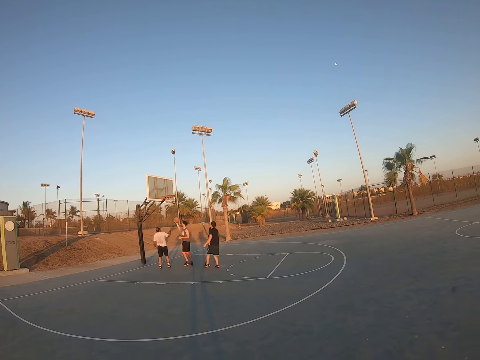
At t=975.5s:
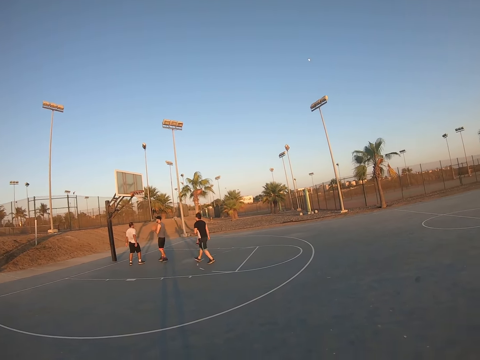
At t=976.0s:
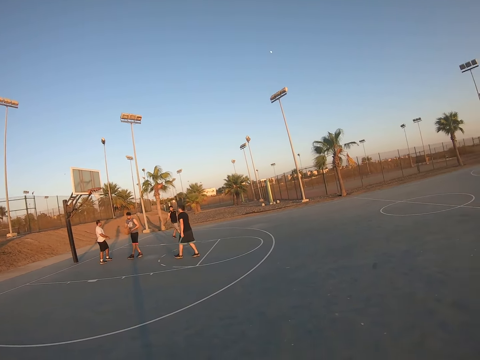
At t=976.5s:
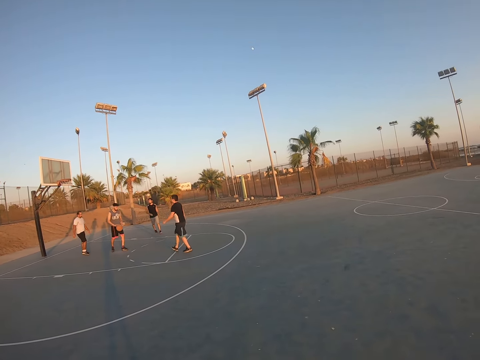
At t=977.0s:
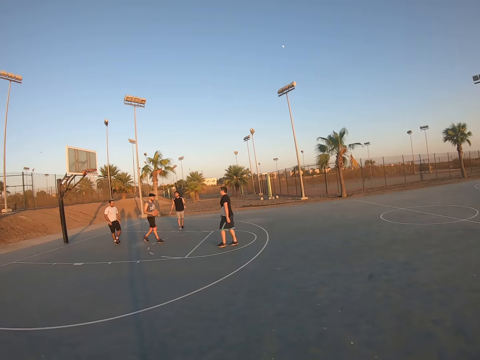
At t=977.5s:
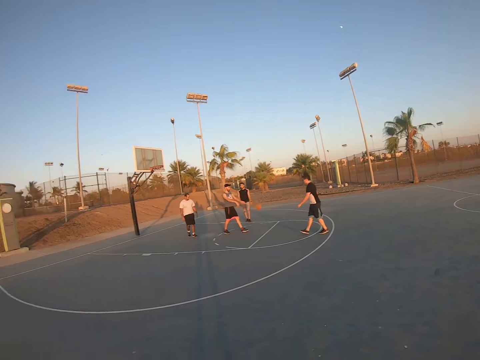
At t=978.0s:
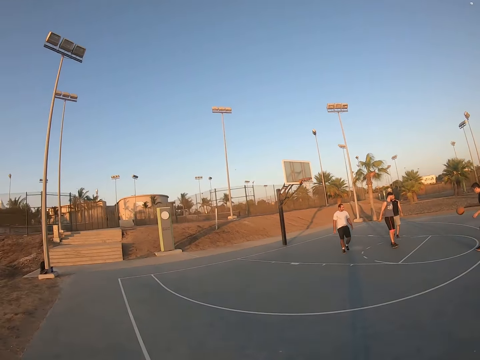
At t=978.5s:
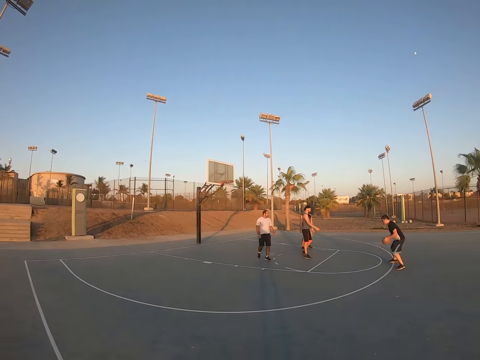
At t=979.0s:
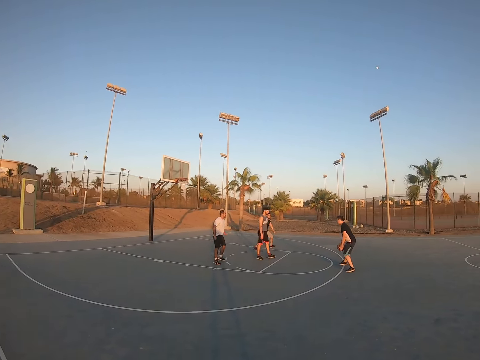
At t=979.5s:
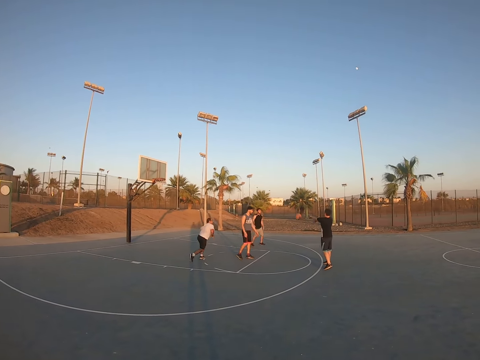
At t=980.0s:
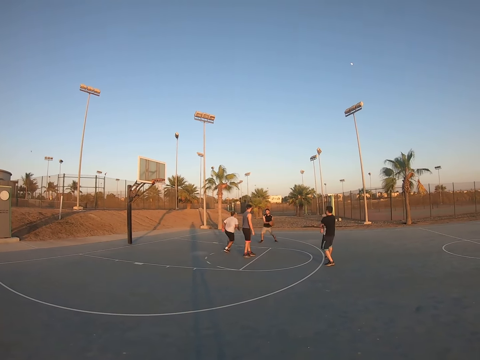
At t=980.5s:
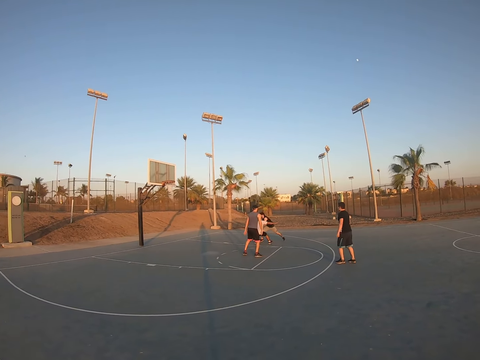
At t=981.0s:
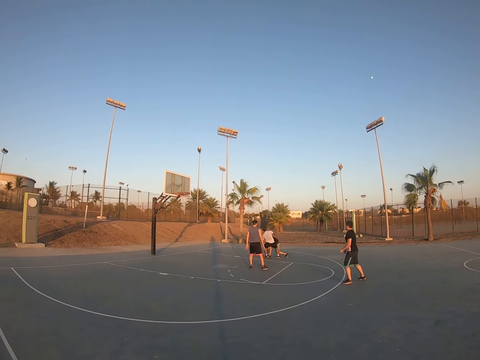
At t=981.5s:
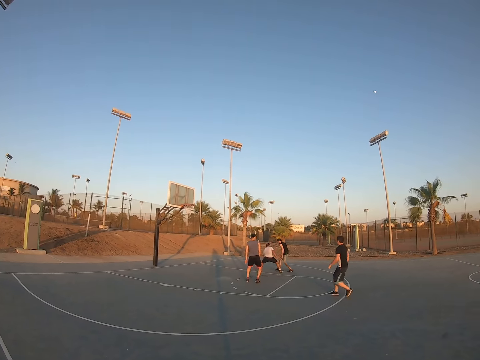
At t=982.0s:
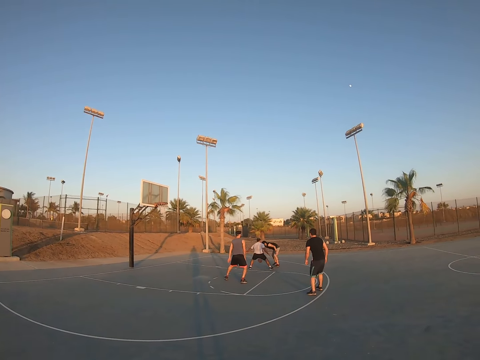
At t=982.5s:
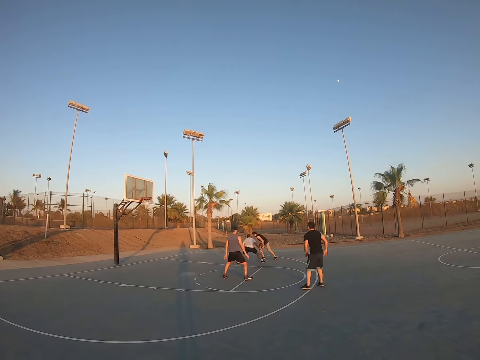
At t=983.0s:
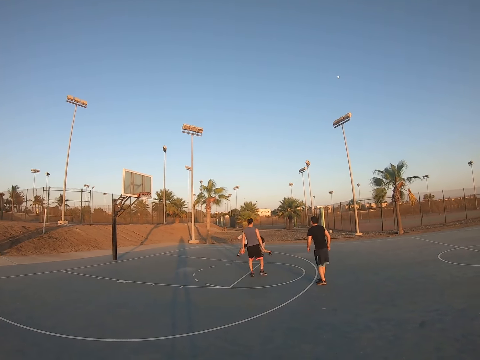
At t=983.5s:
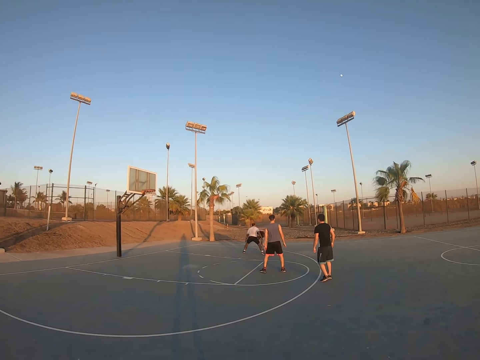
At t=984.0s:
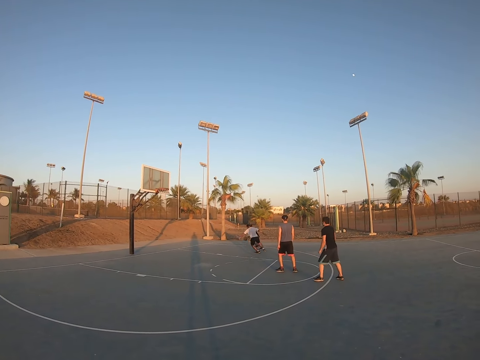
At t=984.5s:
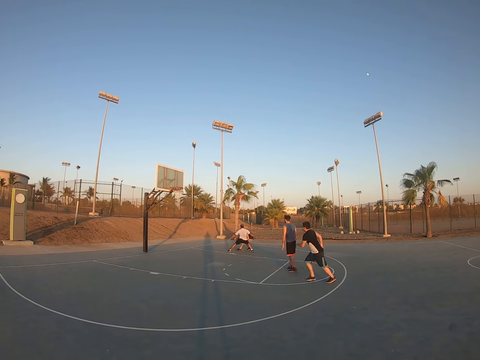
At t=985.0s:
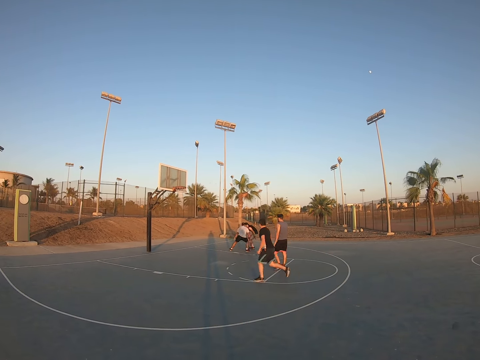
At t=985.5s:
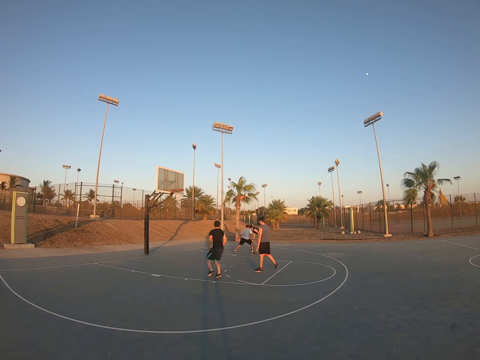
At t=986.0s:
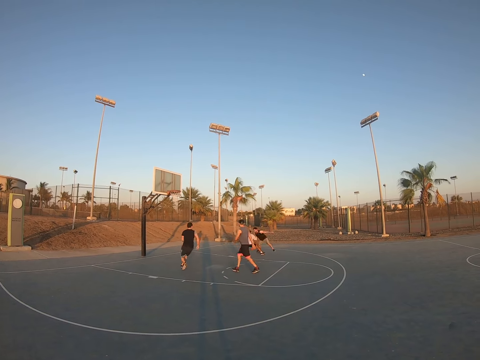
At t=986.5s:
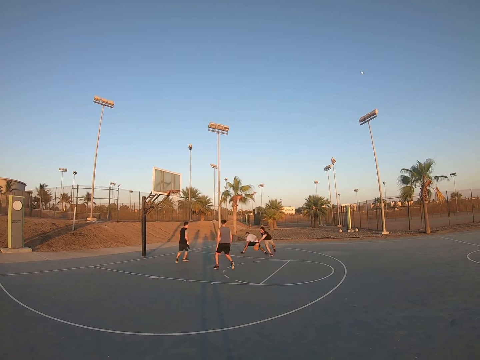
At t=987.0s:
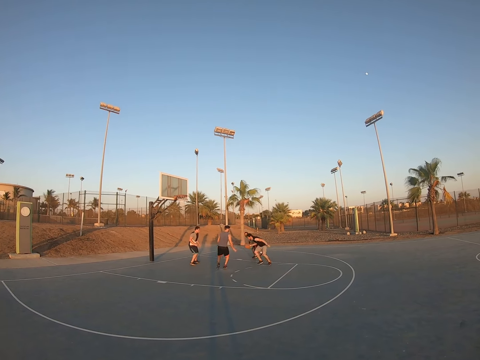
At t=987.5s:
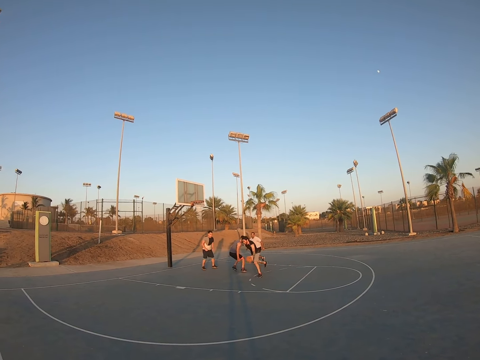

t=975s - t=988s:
A man catches the ball. He bounces the ball. He throws the ball to another man. The second man throws the ball to a third man. The third man bounces the ball. A fourth man attempts to take the ball from the third man.

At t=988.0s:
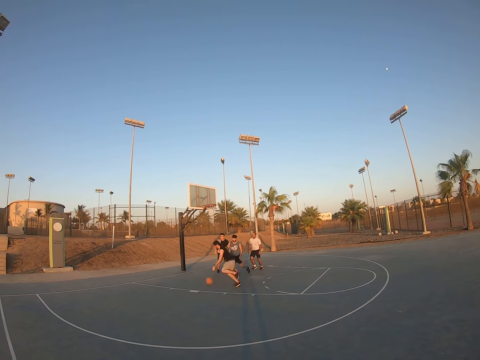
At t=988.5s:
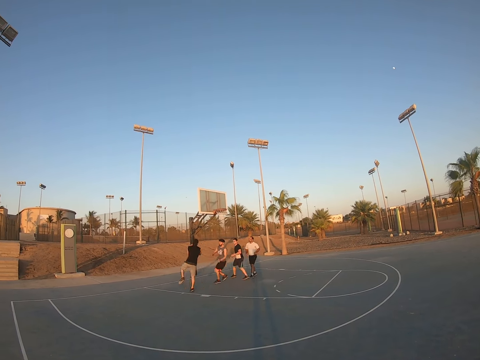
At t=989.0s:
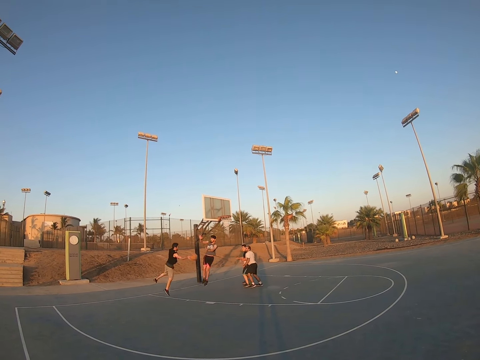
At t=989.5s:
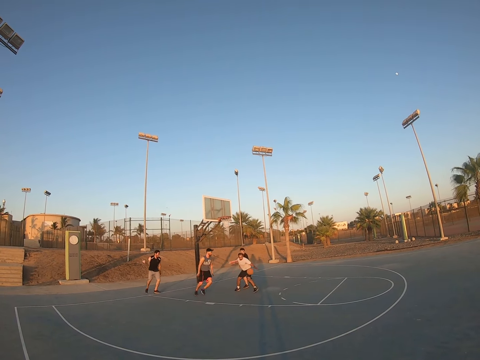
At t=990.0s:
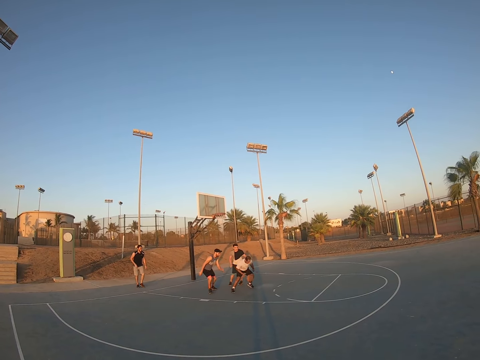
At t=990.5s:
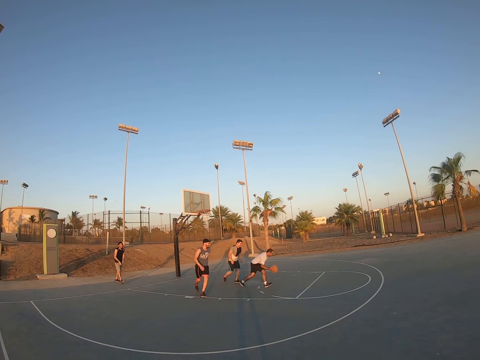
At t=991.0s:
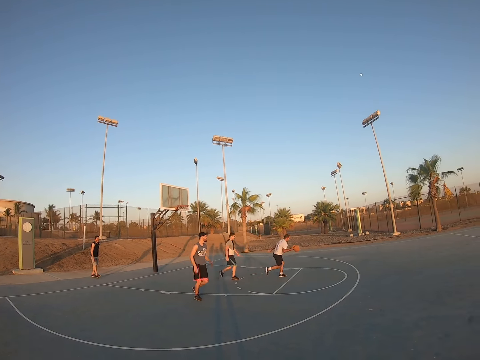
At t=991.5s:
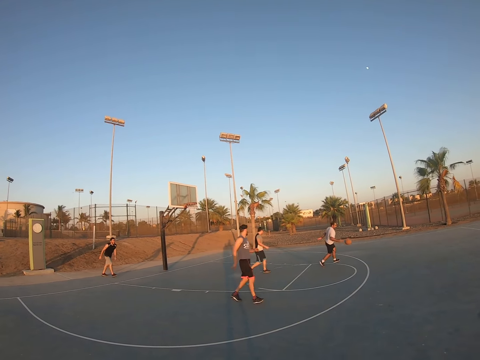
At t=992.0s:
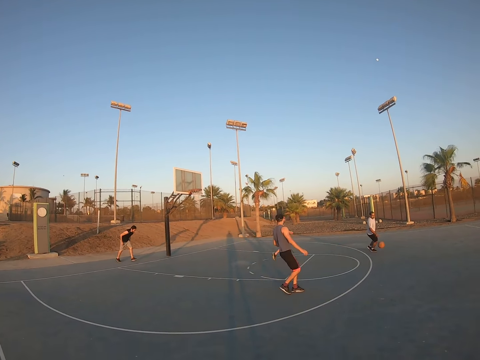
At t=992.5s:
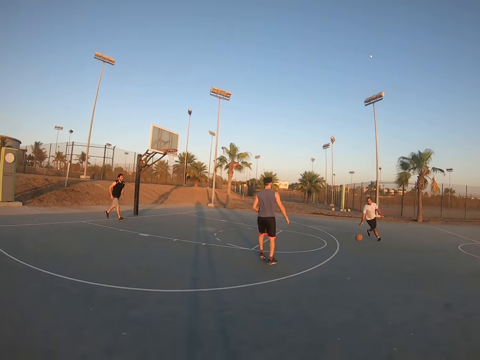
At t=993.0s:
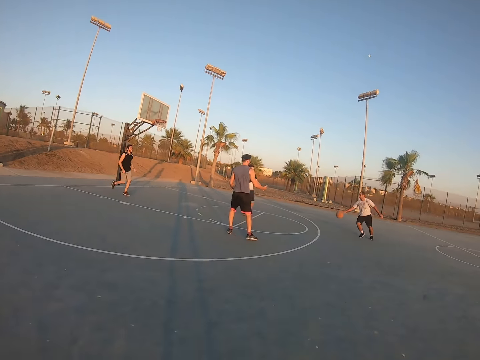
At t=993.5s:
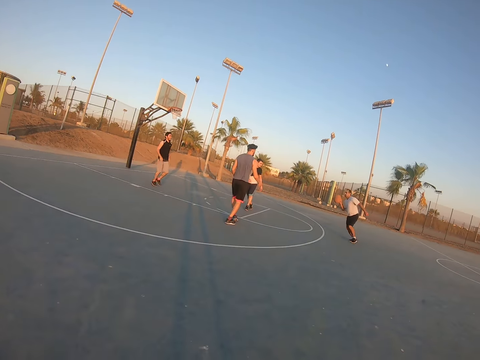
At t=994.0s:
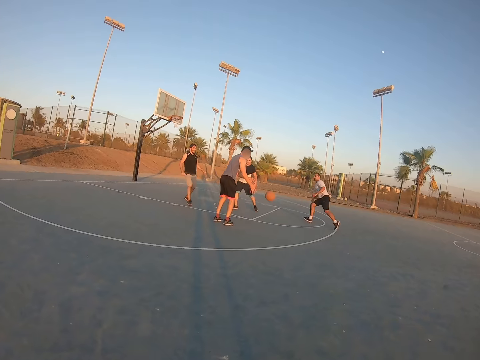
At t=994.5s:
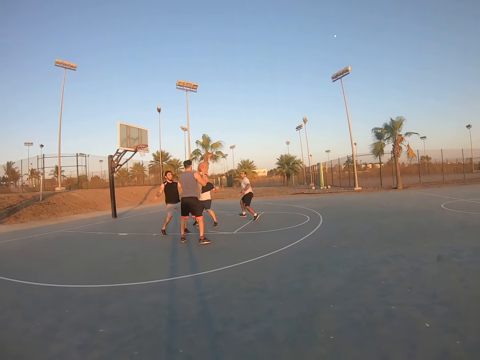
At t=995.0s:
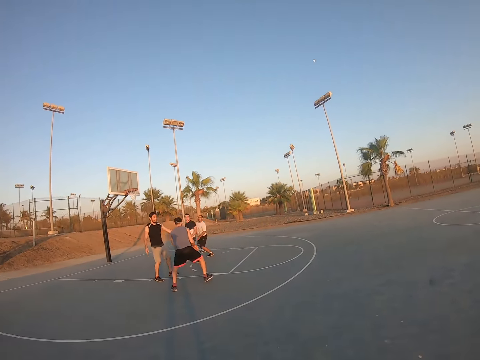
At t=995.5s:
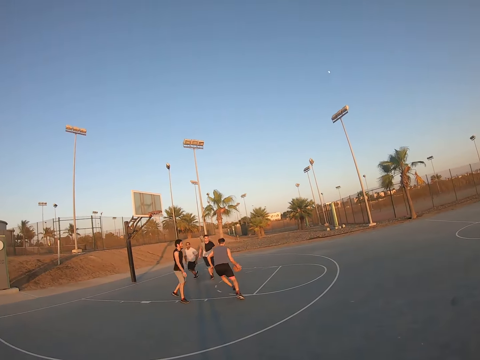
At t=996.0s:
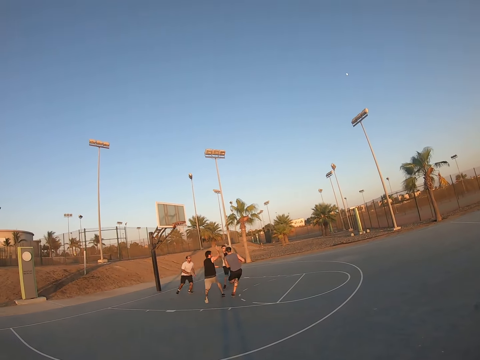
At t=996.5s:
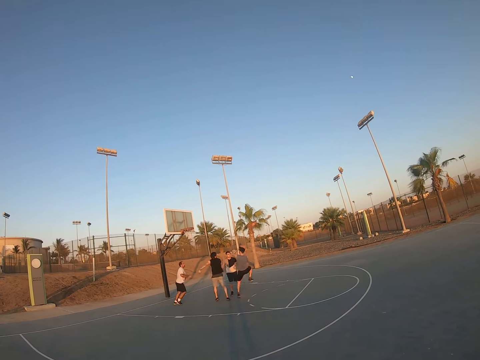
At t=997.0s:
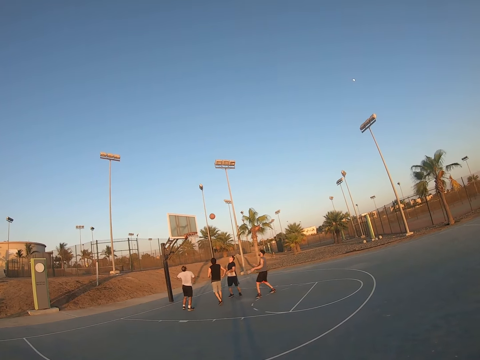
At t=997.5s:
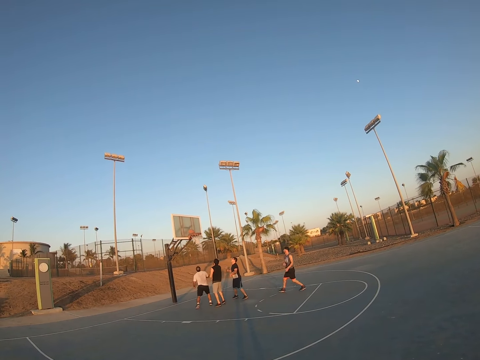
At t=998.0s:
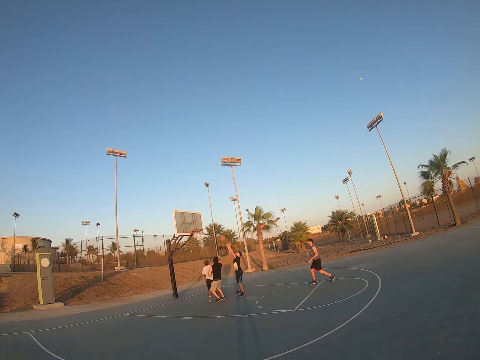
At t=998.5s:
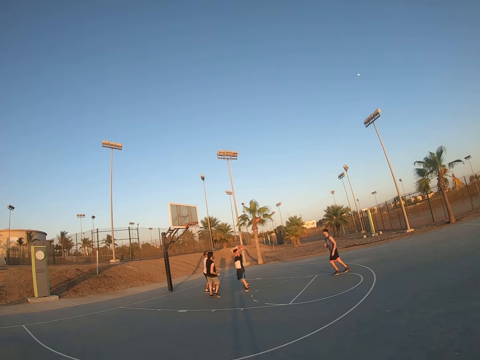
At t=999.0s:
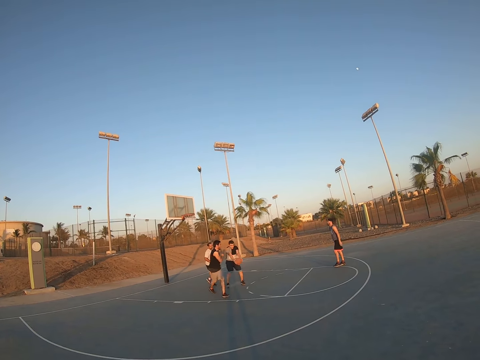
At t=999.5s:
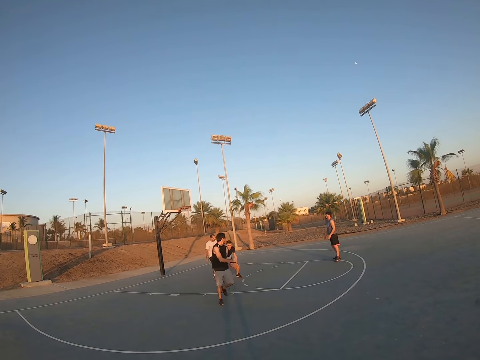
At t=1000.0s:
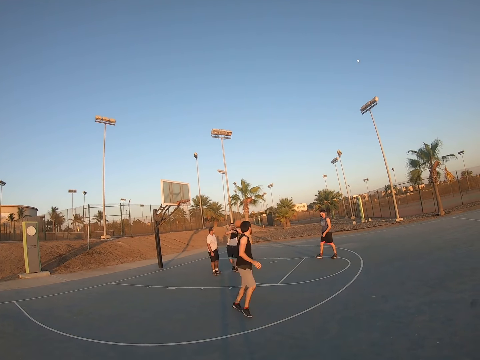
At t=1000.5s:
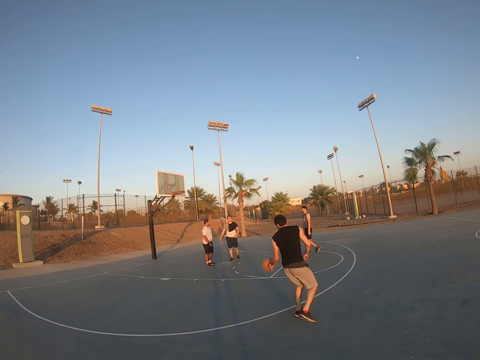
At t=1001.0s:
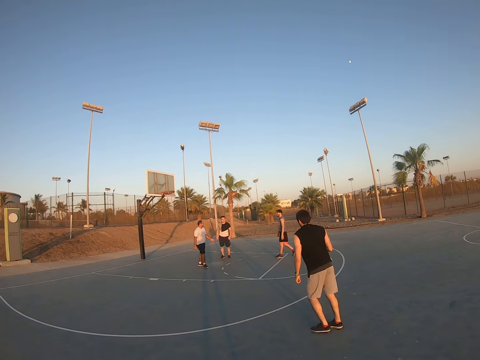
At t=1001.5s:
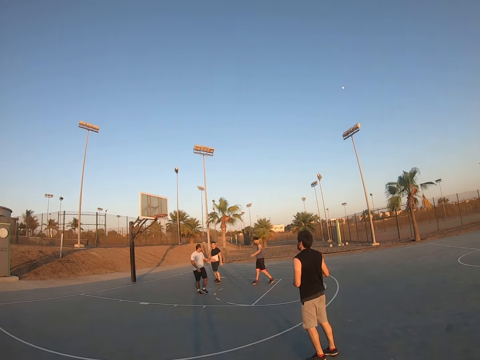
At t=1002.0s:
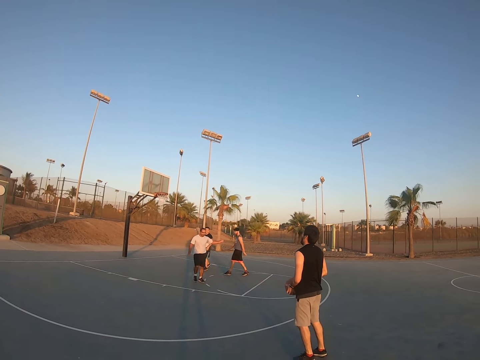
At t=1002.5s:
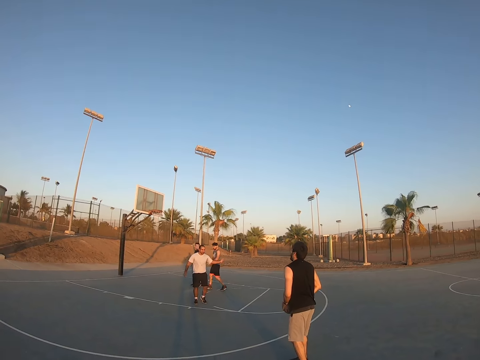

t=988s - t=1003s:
A man throws the ball. Another man catches the ball. The second man bounces the ball. He throws the ball to a third man. The third man bounces the ball. He throws the ball to the field goal. A fourth man catches the ball. The fourth man throws the ball to the first man.
